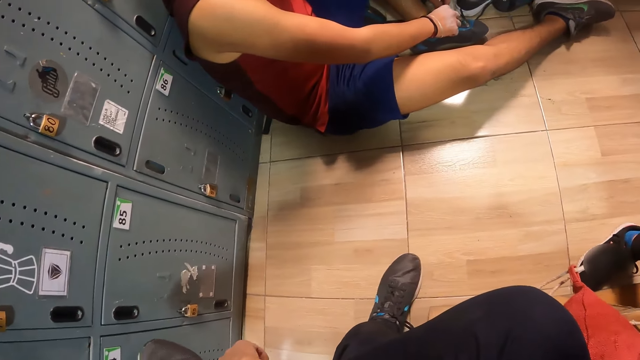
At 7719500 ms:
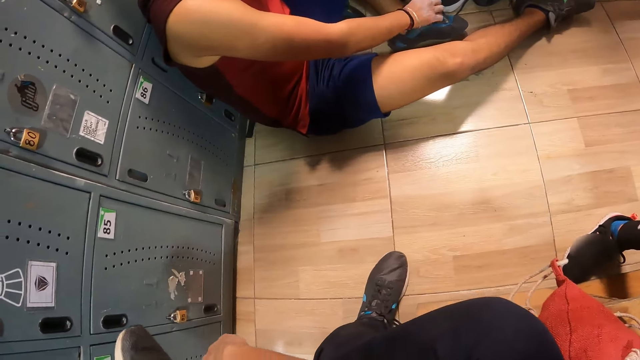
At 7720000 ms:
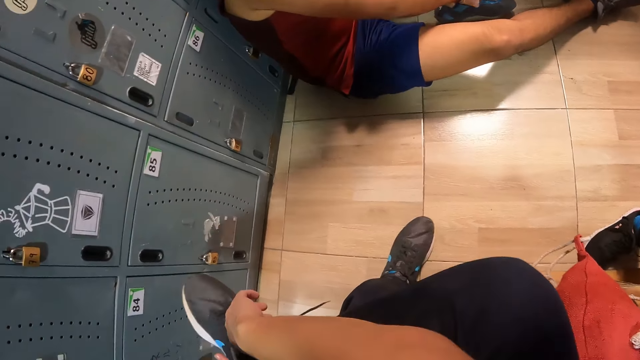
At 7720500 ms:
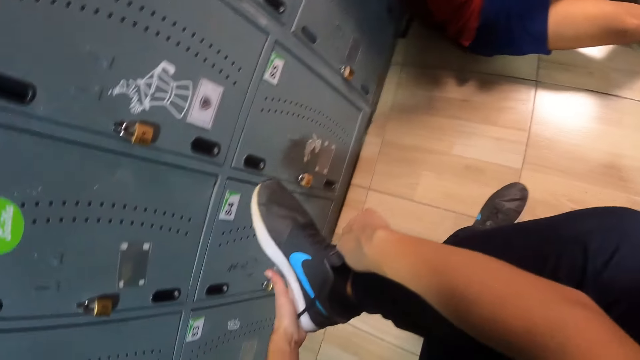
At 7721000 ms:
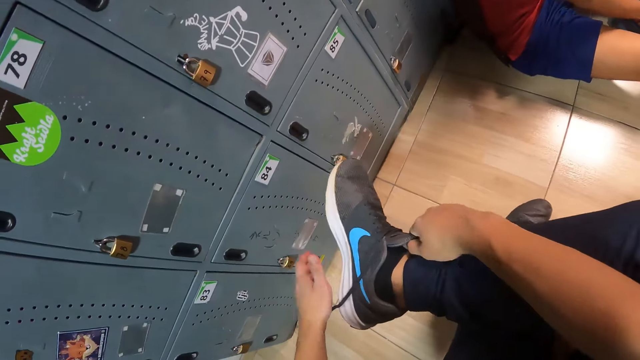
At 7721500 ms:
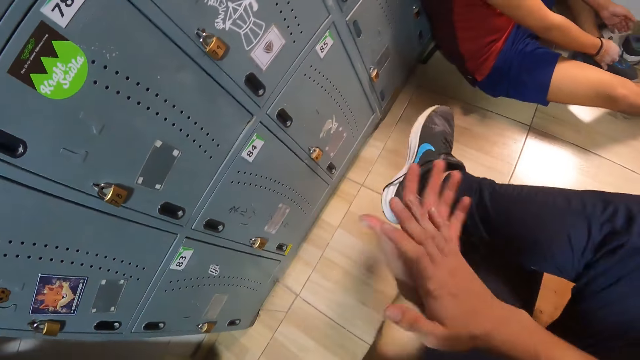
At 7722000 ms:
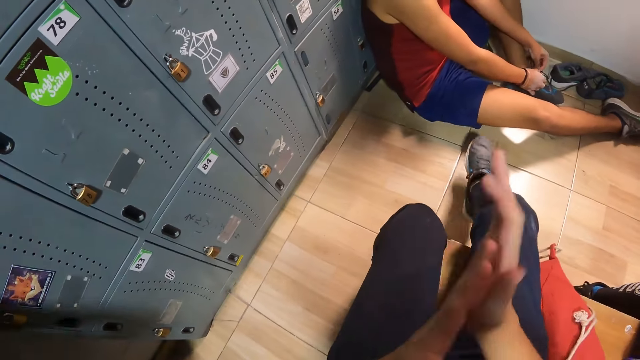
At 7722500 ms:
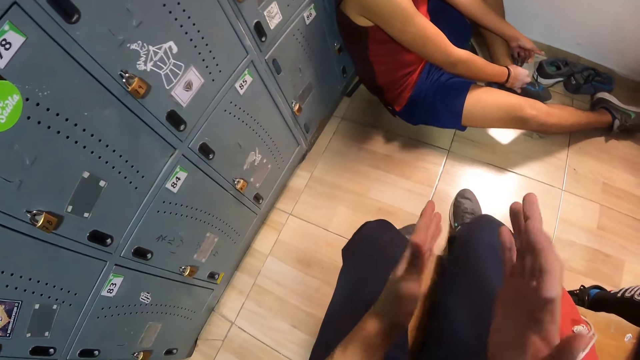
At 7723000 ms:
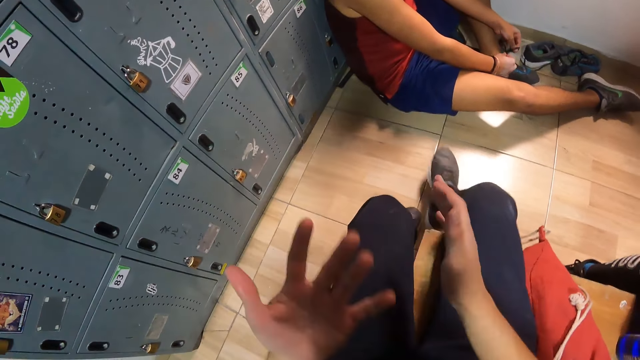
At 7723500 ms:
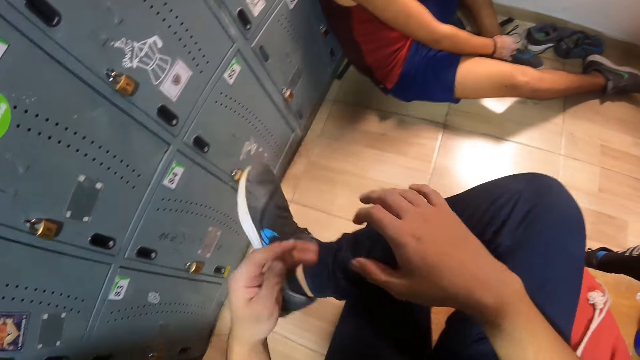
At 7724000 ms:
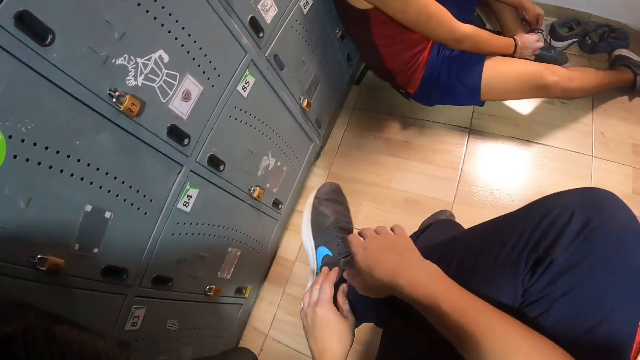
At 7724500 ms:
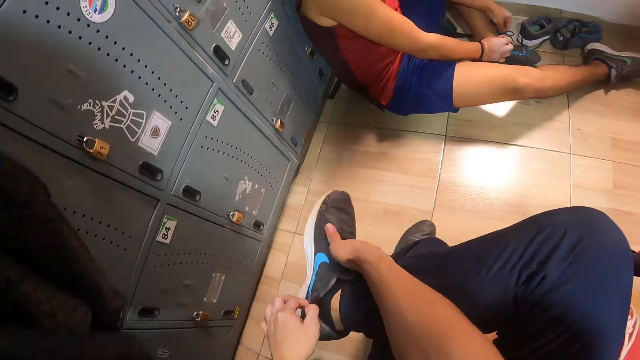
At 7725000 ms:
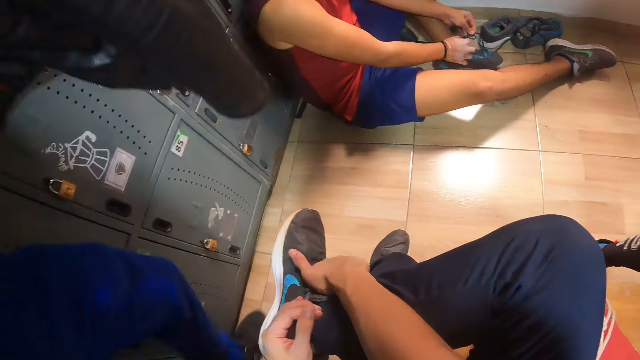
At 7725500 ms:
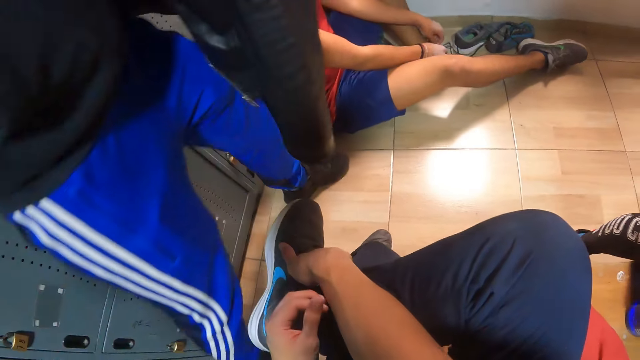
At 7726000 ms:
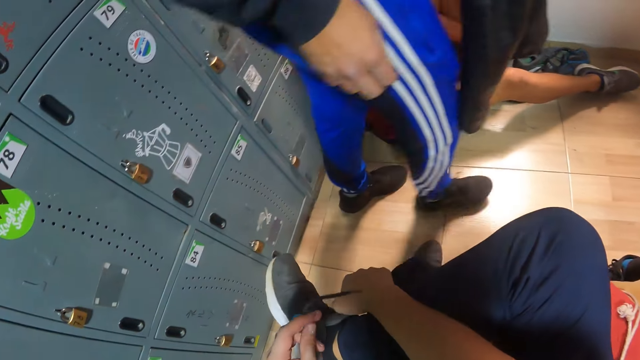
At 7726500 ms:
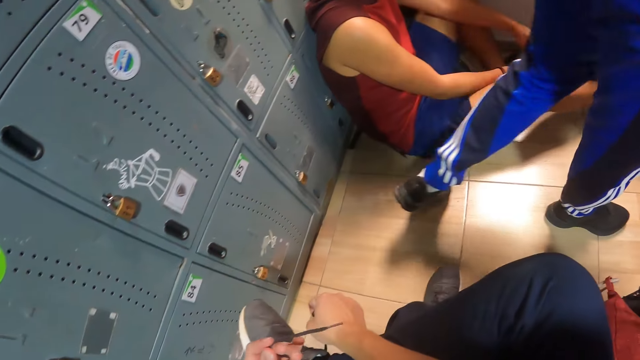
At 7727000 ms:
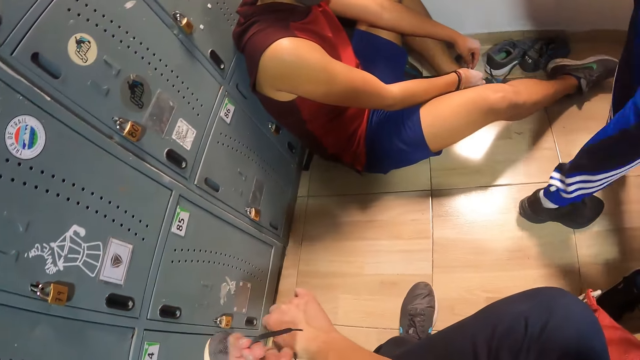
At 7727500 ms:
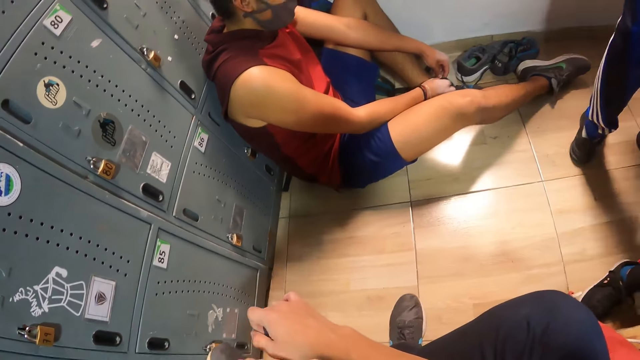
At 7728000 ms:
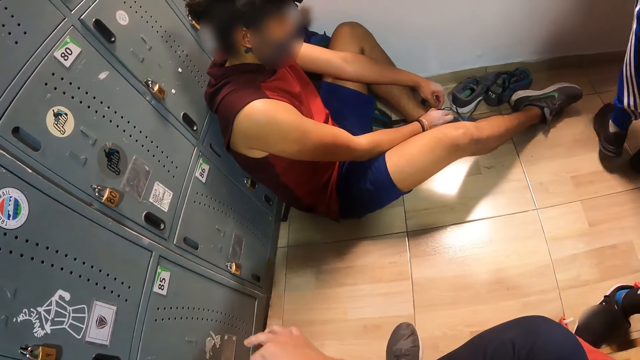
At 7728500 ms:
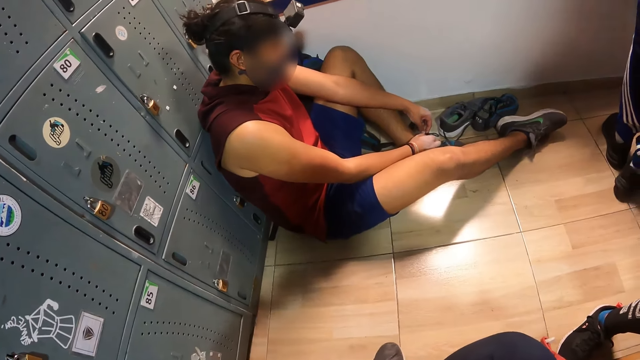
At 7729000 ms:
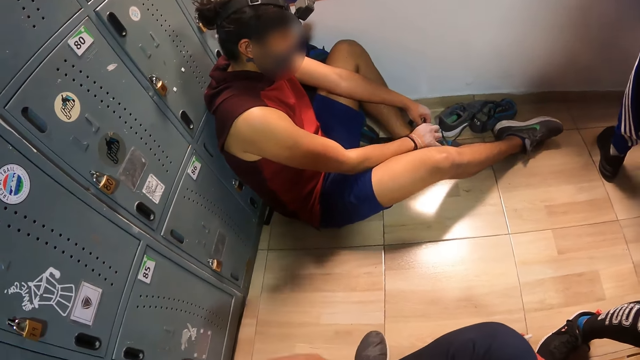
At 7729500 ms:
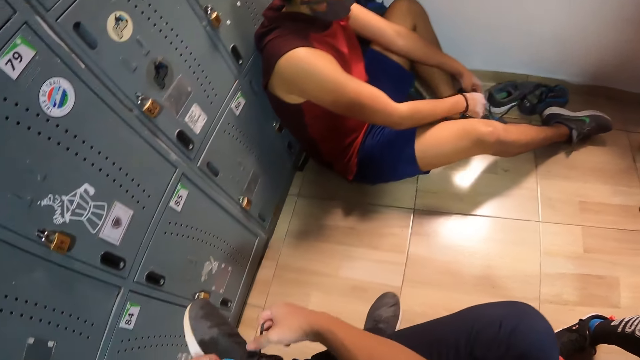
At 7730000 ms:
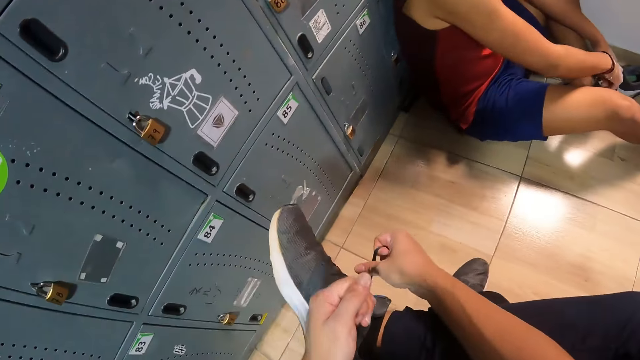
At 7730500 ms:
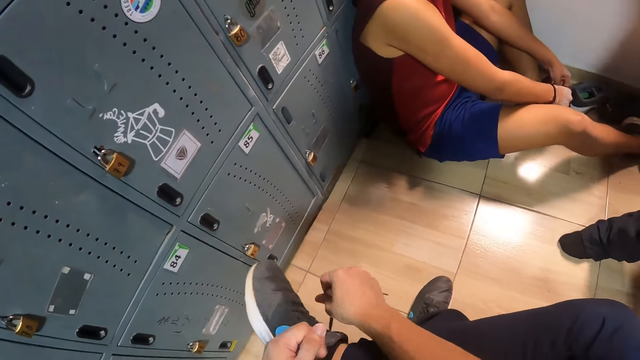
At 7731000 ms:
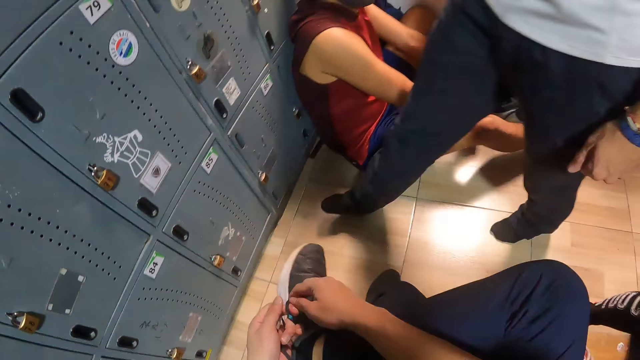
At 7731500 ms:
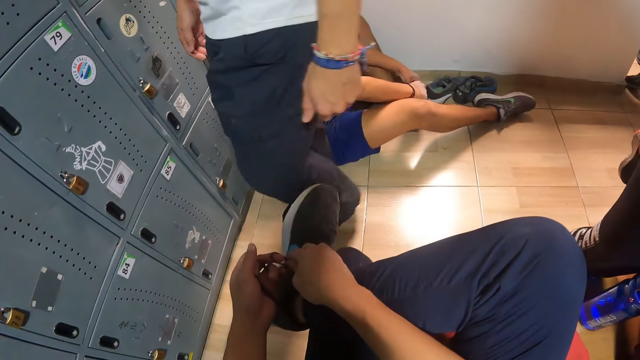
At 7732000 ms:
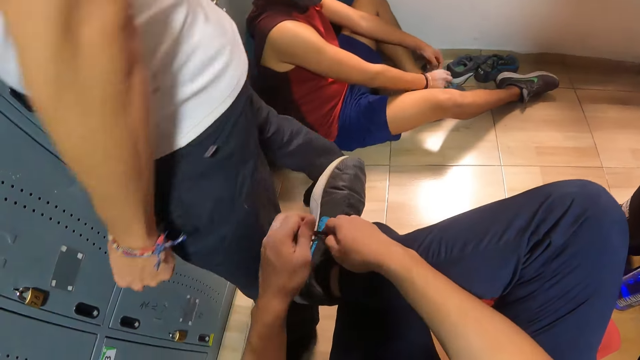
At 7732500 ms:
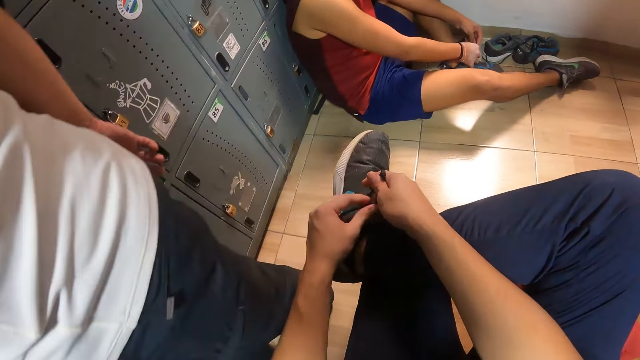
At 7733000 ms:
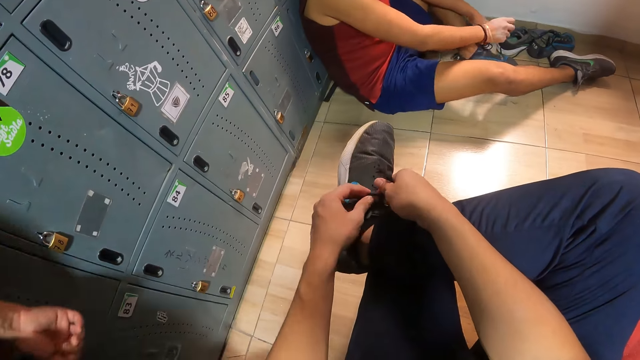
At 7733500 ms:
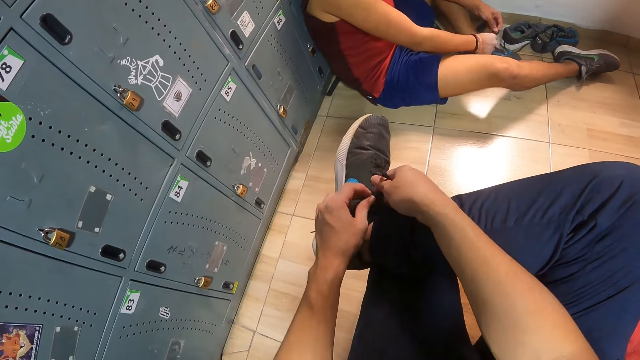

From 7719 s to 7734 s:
The camera wearer dusts both hands together. They look at the hands. They tie the lace of the shoe with both hands.

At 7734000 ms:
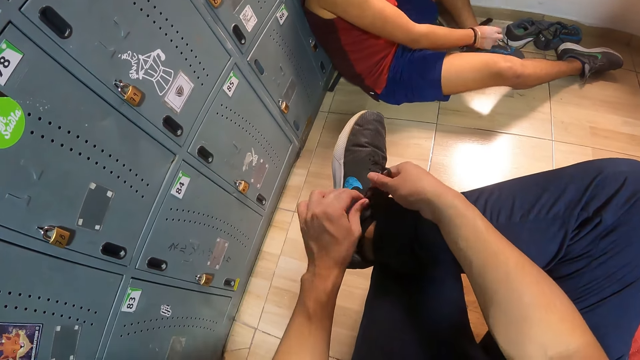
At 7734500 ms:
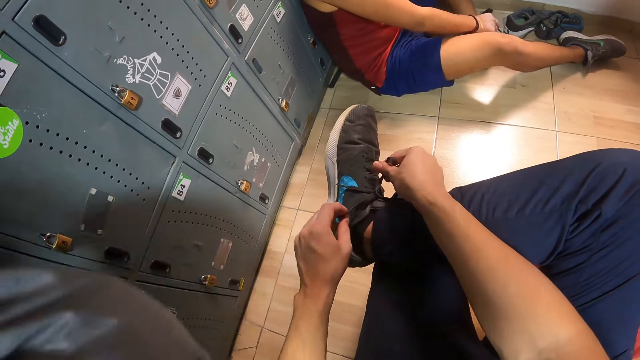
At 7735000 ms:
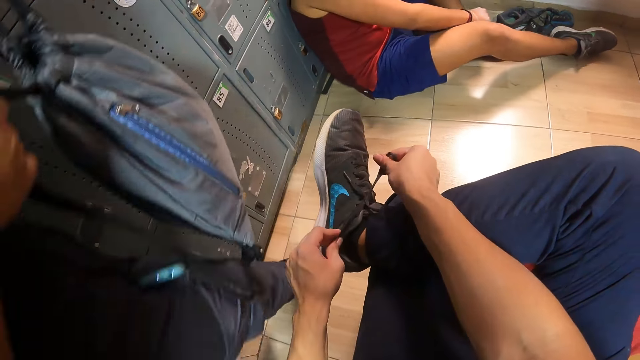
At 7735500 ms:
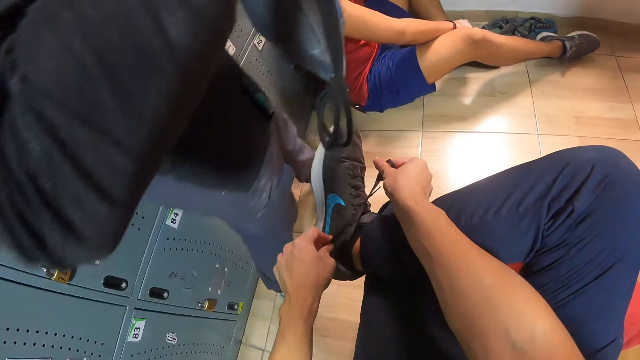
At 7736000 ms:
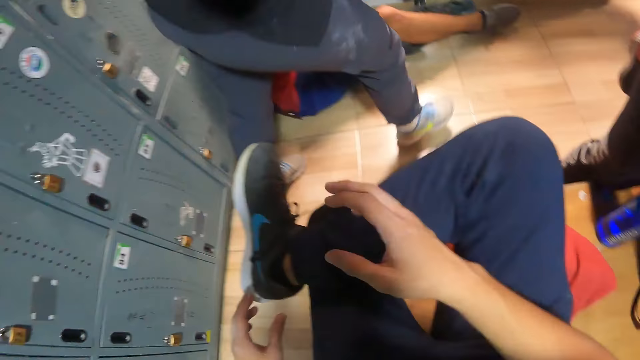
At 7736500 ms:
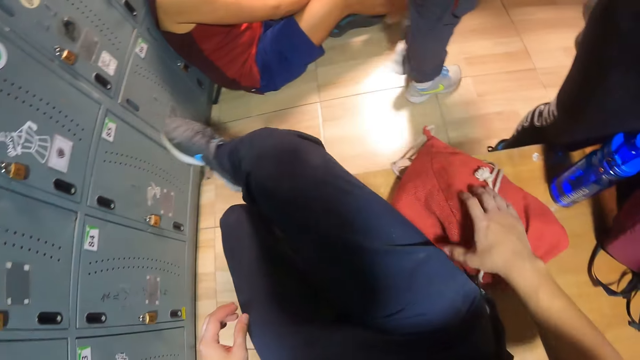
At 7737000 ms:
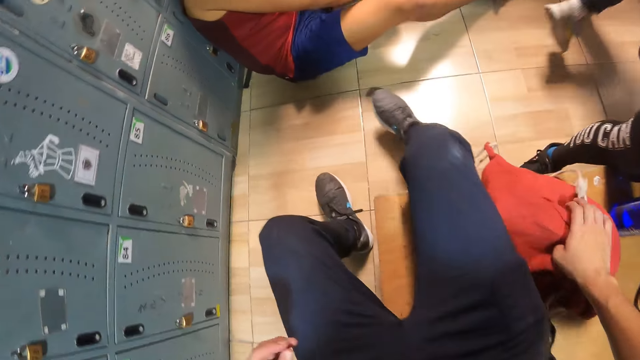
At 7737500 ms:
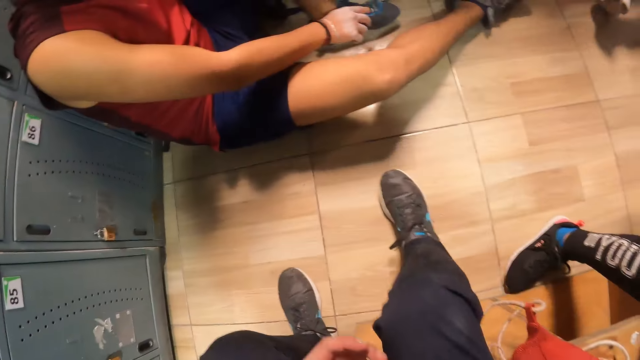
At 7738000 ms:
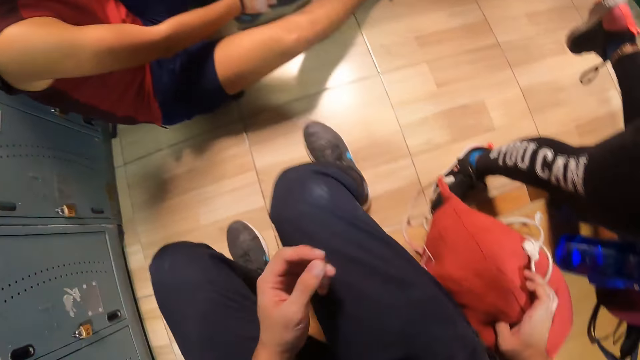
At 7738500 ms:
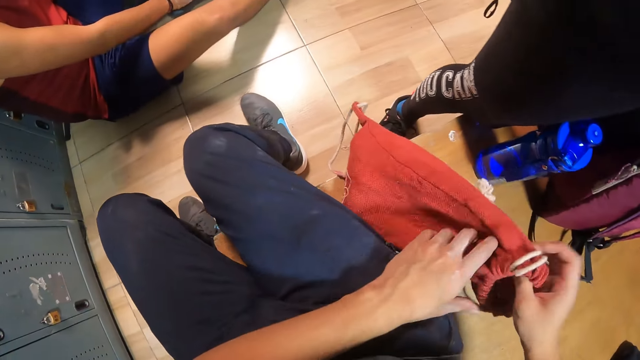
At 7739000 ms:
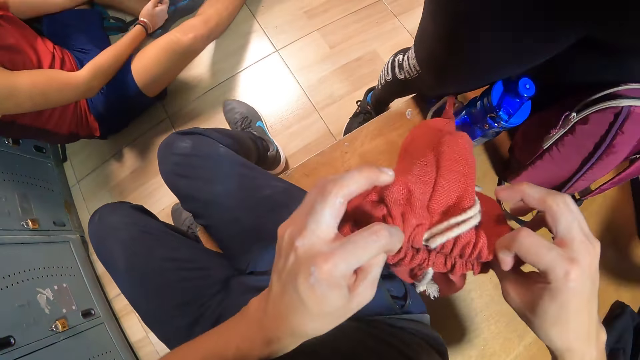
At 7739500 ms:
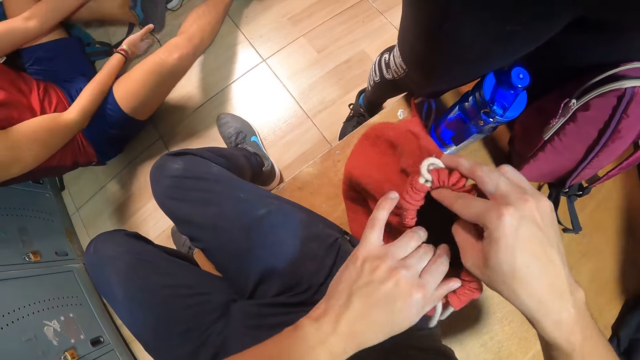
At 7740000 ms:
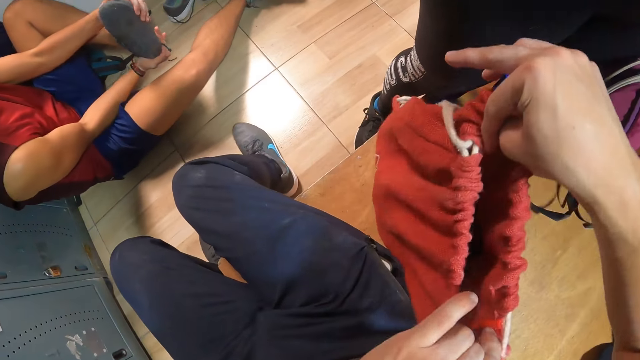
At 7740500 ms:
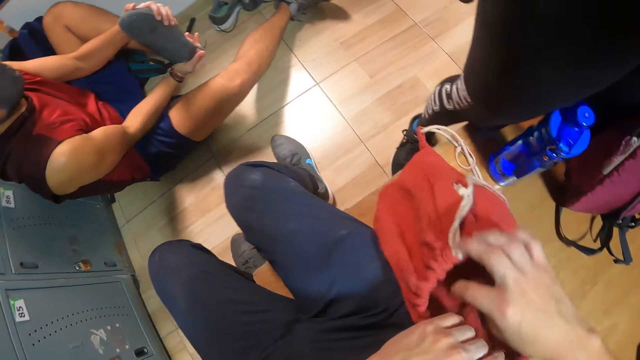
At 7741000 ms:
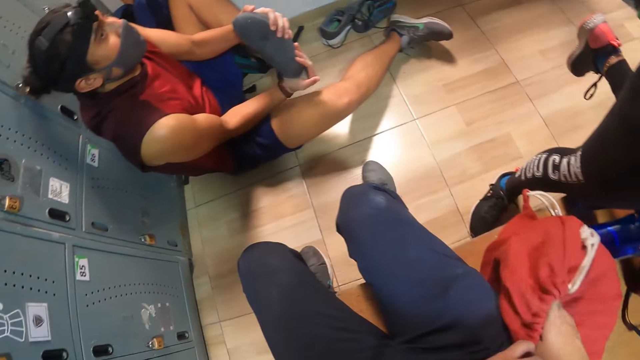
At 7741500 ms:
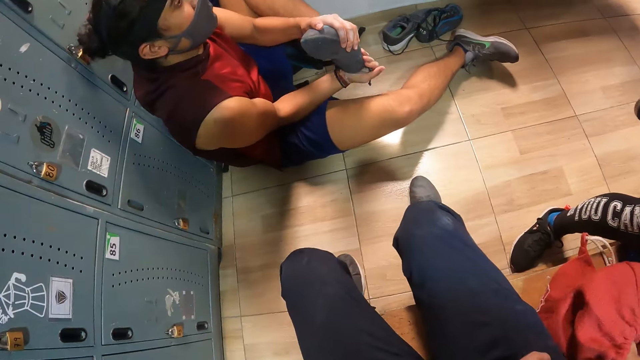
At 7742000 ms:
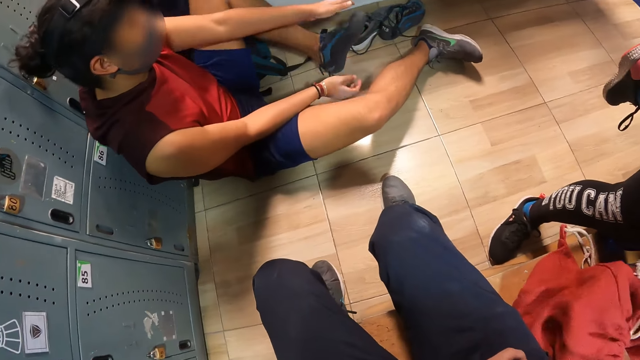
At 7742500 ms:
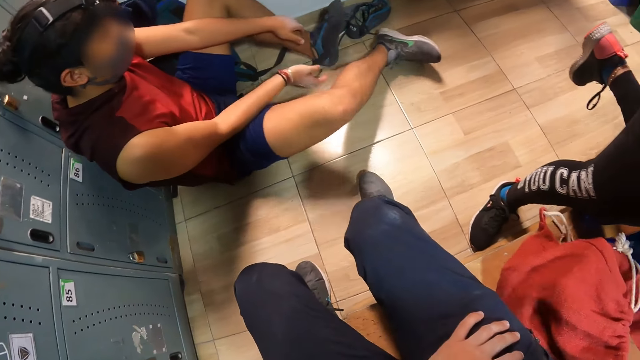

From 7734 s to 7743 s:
The camera wearer picks up a bag. They open the bag with both hands. The man touches the shoe in his left leg with both hands.
